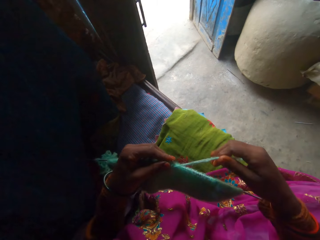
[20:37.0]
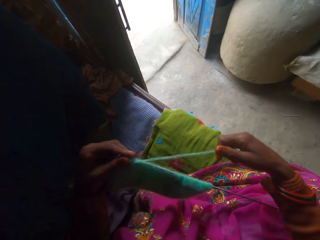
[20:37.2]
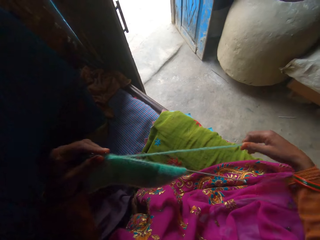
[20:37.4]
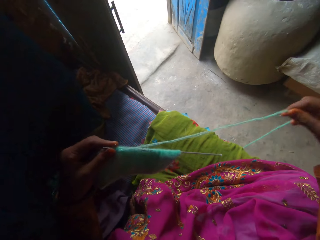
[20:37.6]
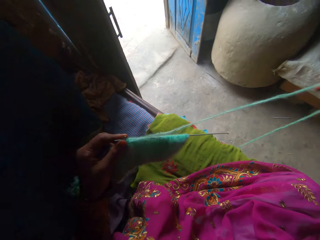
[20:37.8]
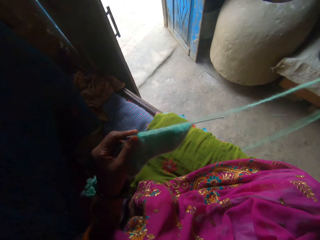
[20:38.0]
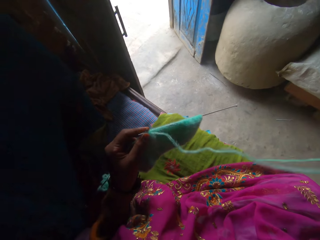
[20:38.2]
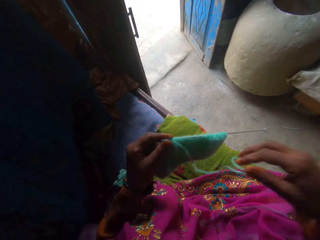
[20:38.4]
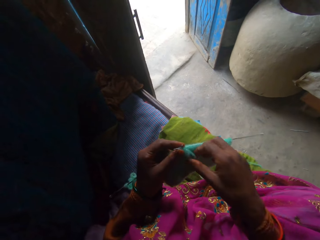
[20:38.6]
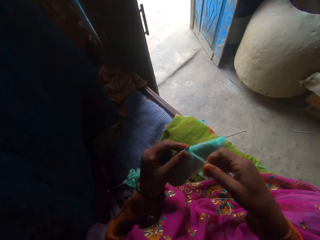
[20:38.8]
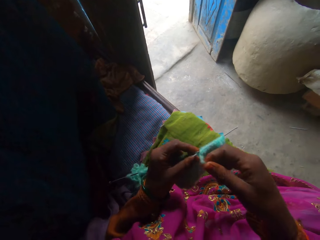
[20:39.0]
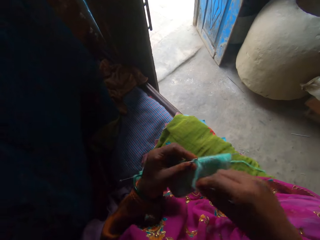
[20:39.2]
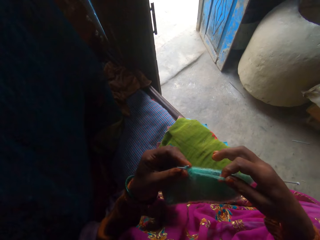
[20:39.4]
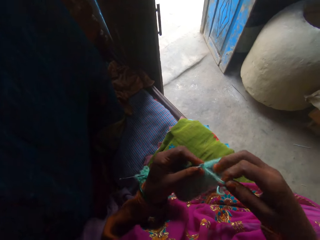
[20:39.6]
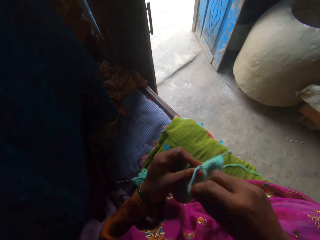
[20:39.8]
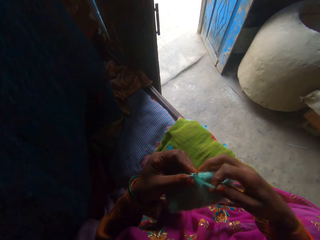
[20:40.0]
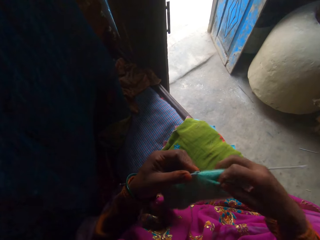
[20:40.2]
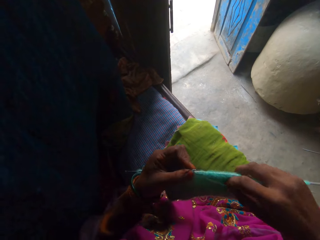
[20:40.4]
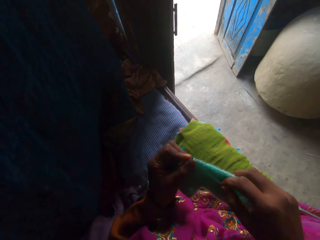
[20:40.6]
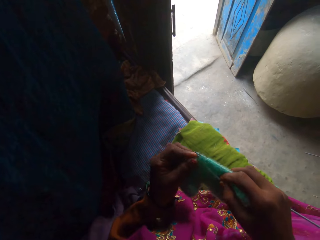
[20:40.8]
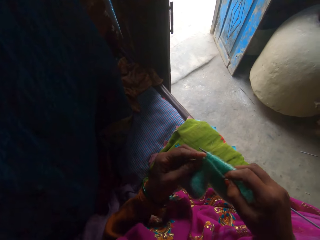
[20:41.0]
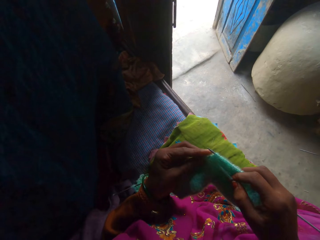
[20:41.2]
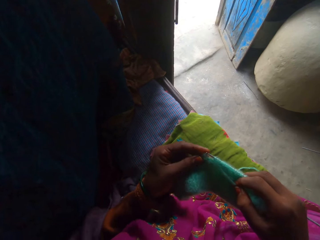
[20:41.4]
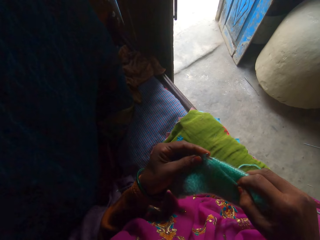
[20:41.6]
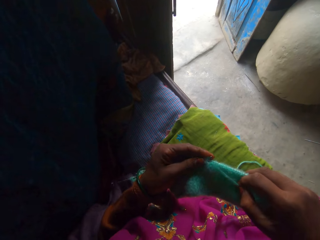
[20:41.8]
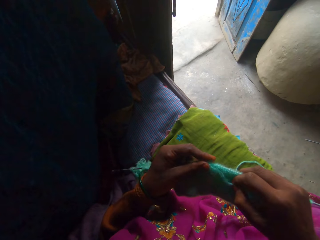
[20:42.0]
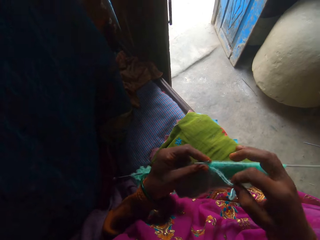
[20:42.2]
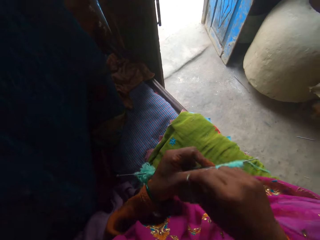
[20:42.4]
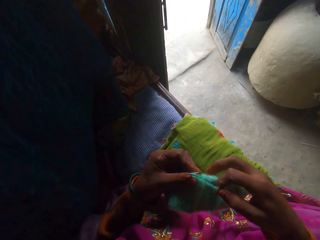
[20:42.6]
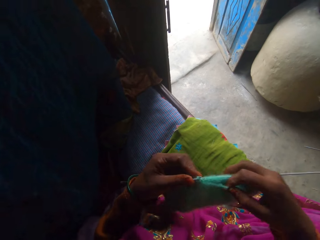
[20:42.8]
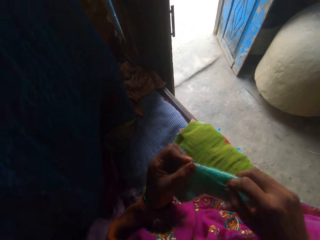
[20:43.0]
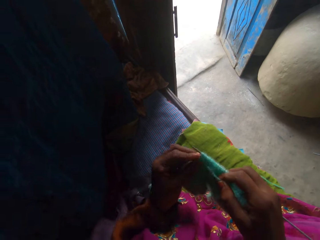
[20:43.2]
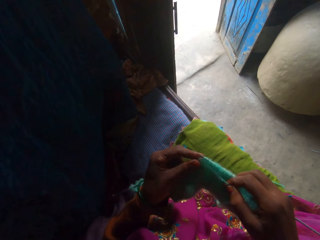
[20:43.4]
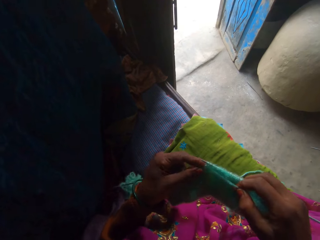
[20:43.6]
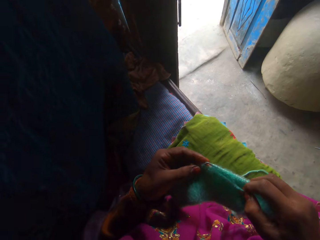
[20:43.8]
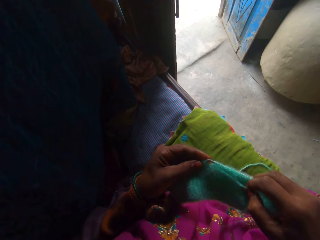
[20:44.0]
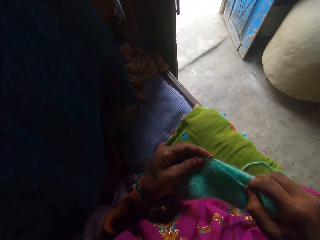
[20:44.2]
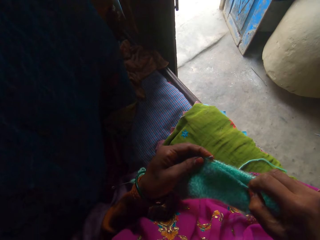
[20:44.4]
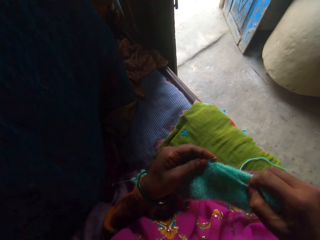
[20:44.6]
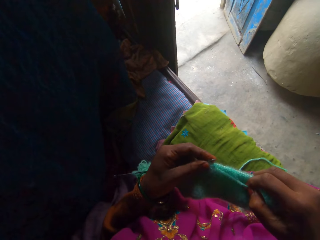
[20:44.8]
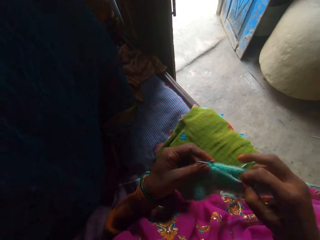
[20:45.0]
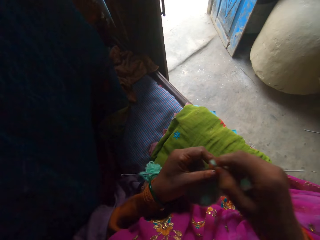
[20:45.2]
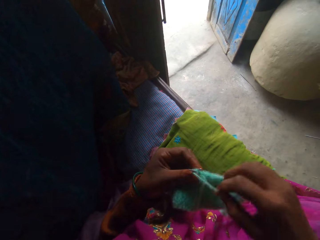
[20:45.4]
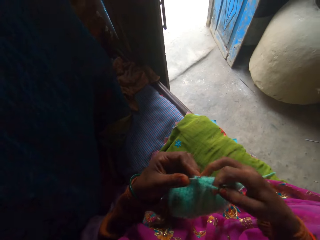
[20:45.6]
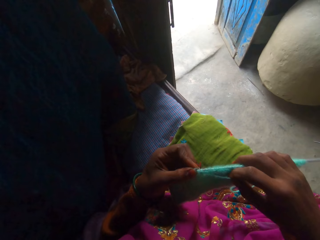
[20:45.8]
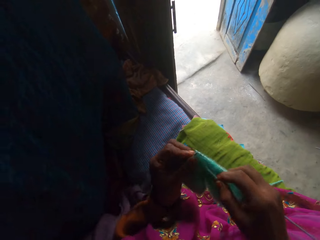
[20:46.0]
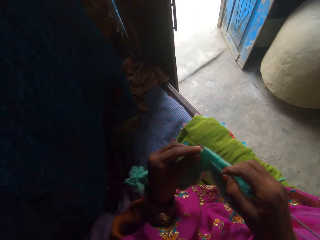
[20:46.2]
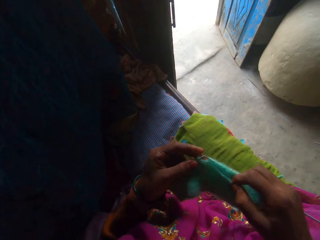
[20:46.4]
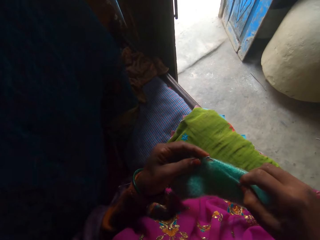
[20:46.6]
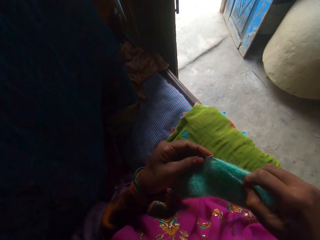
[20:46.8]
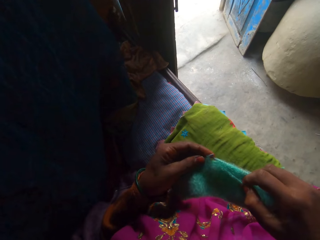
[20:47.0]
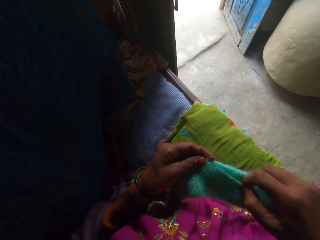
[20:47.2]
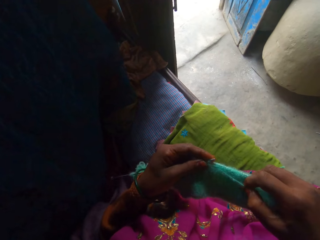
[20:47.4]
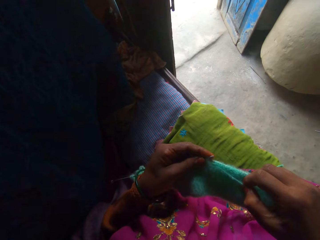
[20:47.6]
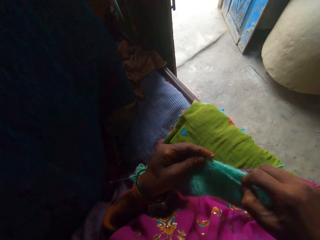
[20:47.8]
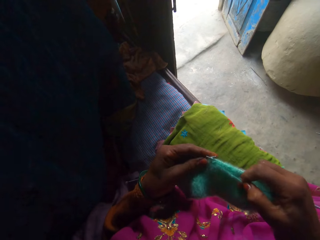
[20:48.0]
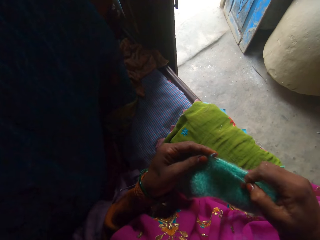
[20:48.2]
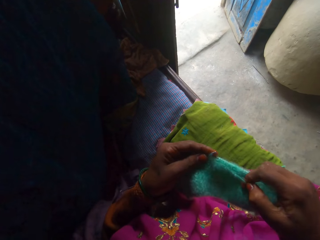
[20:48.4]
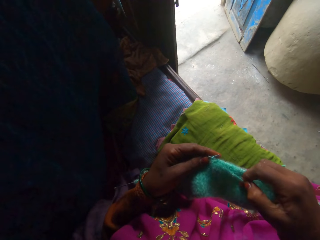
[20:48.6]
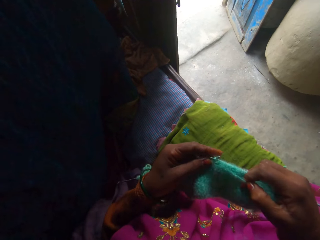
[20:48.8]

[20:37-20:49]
The camera wearer adjusts the yarn. They knit the fabric using knitting needles. They adjust the yarn. They knit the fabric using knitting needles. They adjust the yarn. They knit the fabric using knitting needles.

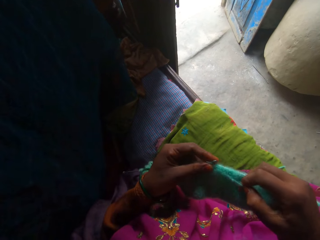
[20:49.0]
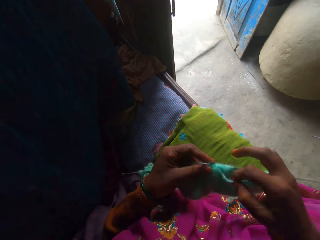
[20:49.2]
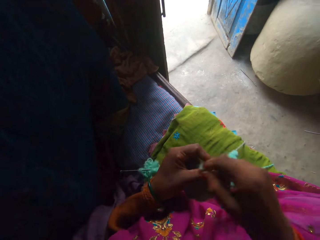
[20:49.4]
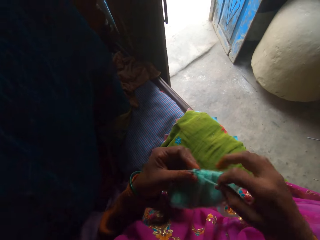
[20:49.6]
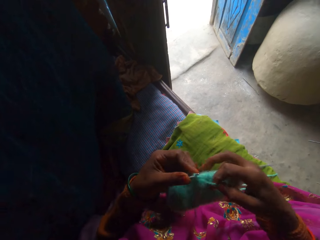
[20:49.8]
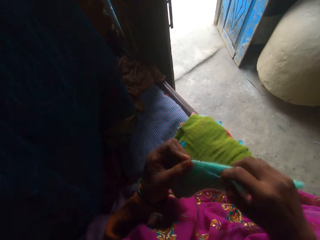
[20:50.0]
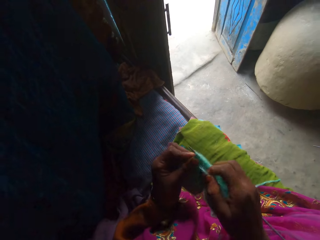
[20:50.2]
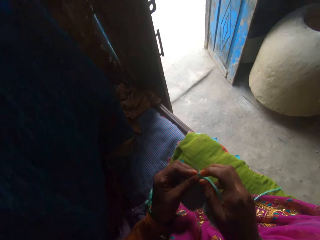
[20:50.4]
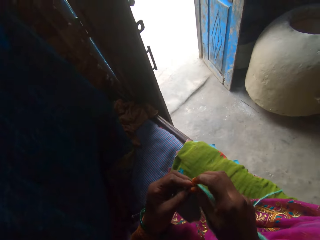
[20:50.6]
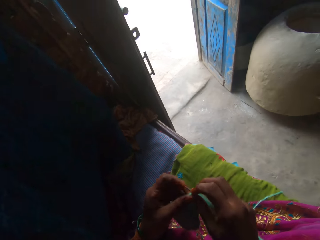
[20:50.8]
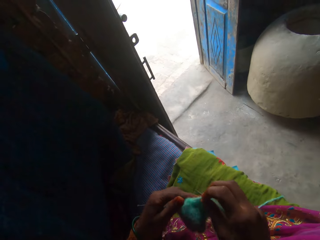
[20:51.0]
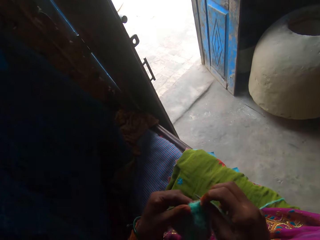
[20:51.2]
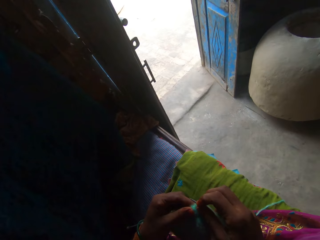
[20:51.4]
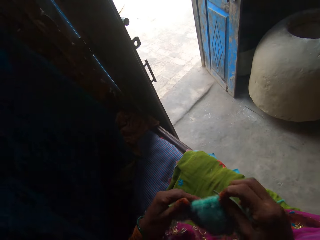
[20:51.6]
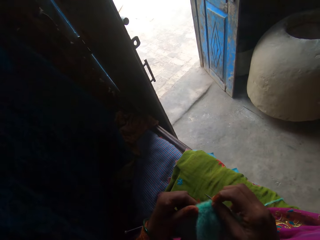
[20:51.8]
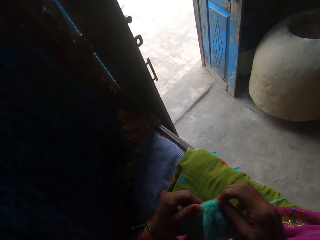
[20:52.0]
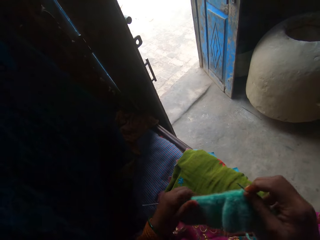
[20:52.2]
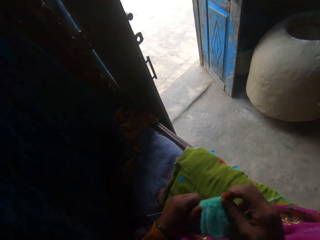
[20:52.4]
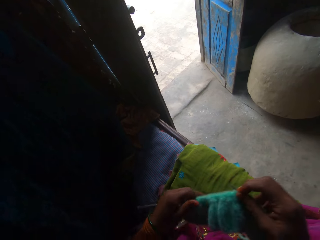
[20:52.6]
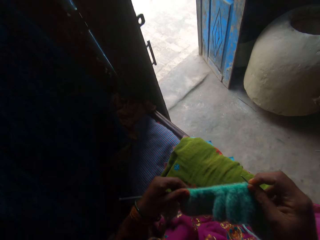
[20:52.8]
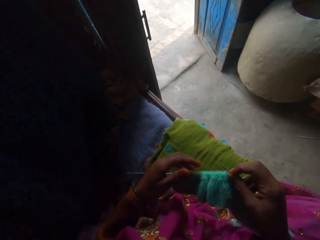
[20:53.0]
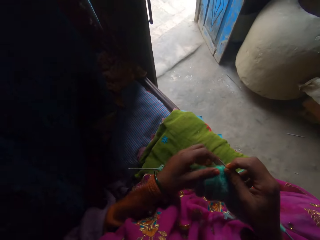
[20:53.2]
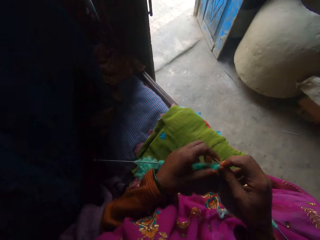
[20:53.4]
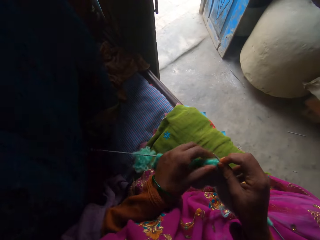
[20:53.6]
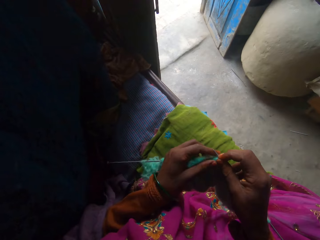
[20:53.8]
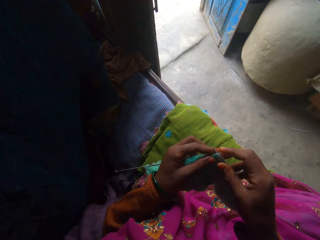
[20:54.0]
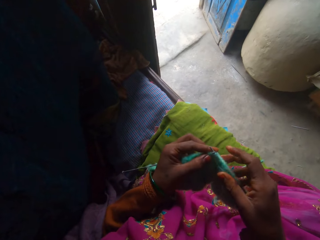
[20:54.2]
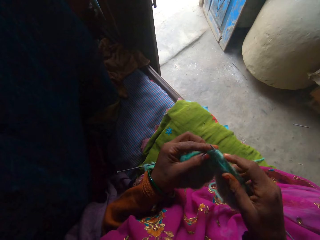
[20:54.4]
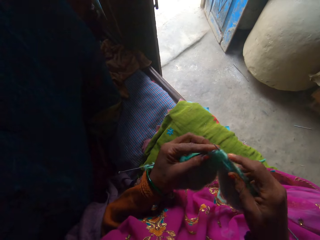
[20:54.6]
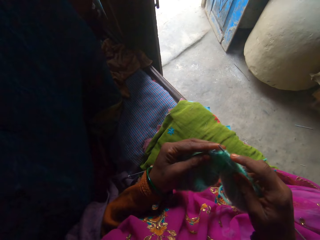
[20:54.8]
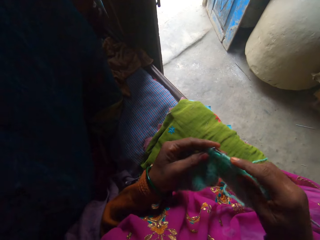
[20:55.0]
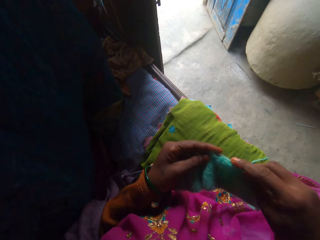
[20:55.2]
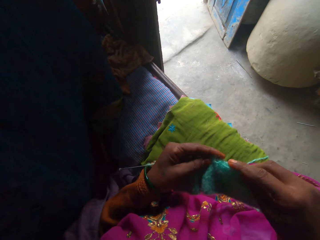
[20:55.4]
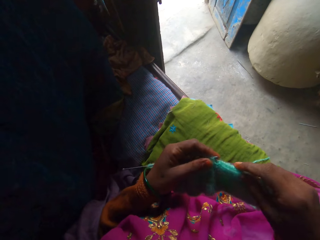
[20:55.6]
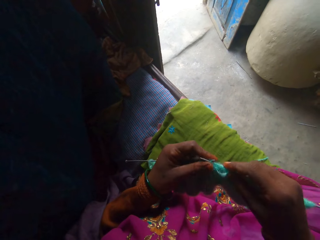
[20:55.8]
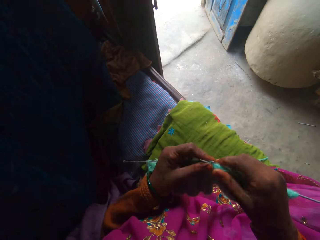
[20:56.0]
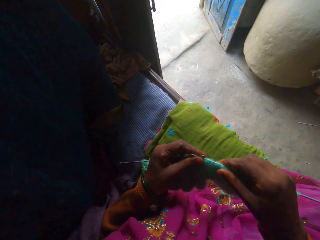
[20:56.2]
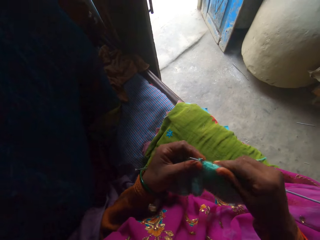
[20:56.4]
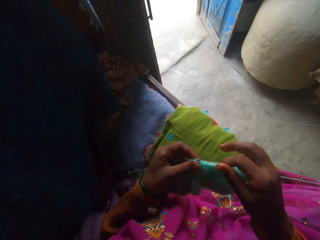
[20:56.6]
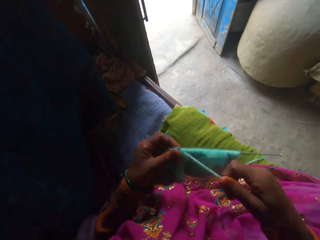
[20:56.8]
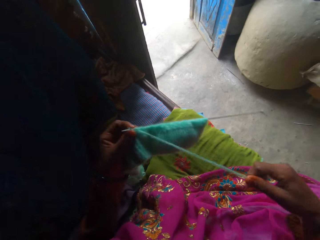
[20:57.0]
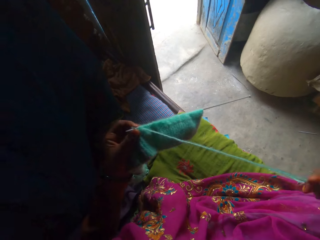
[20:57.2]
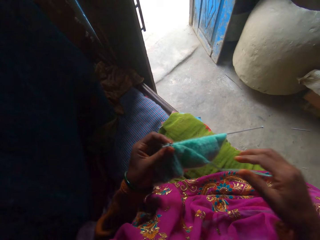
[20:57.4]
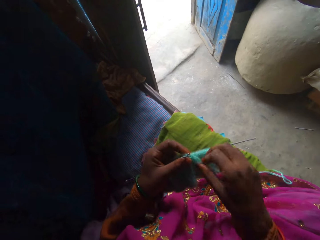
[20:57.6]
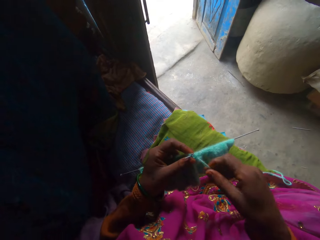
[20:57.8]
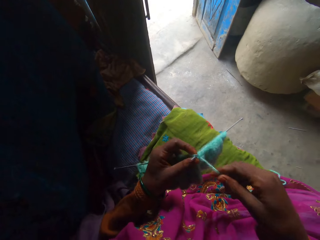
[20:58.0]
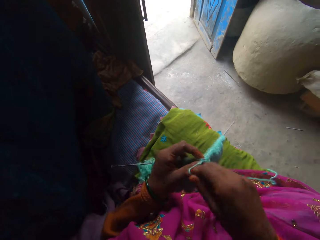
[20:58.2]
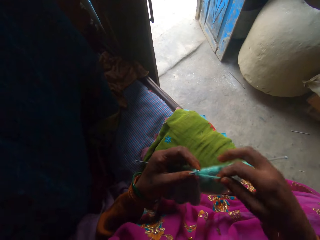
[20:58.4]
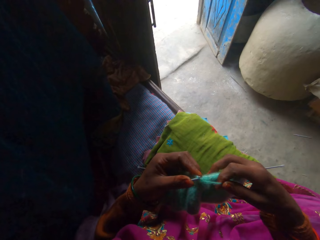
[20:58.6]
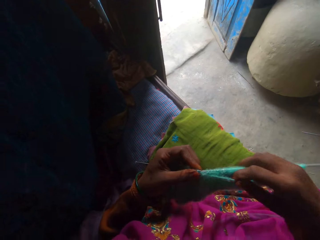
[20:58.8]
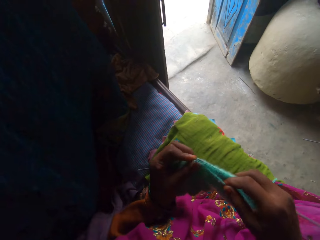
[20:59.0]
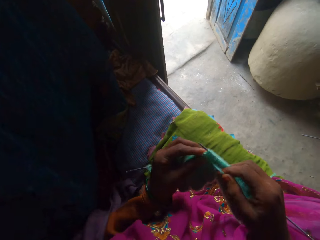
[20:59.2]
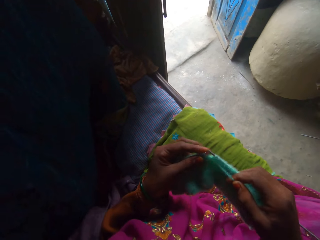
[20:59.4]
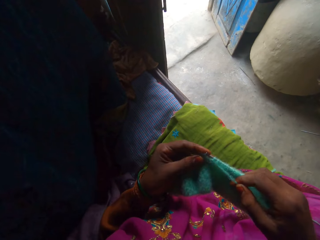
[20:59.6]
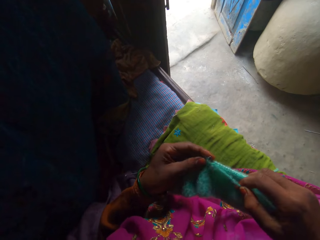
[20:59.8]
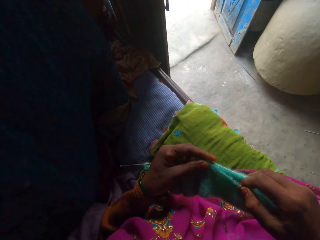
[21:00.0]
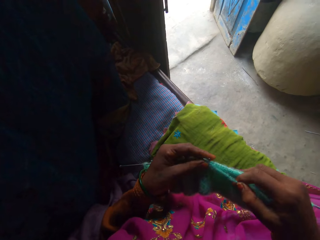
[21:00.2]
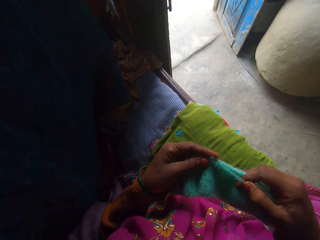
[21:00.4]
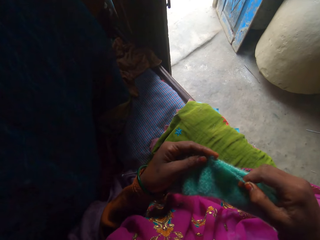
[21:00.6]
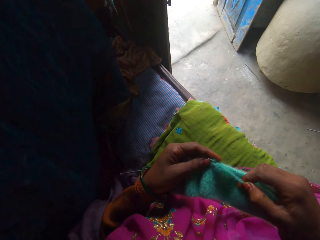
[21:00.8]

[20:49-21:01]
The camera wearer adjusts the yarn. They knit the fabric using knitting needles. They adjust the fabric. They knit the fabric using knitting needles. They adjust the fabric. They adjust the yarn. They knit the fabric using knitting needles.
